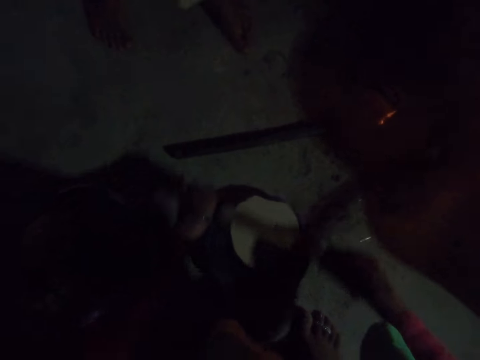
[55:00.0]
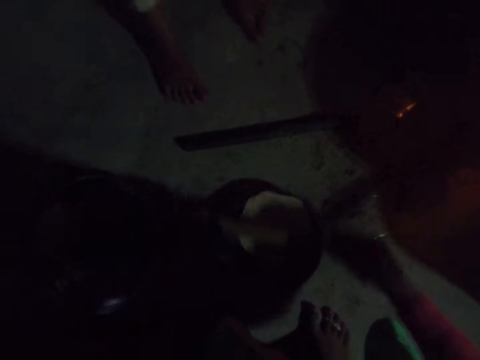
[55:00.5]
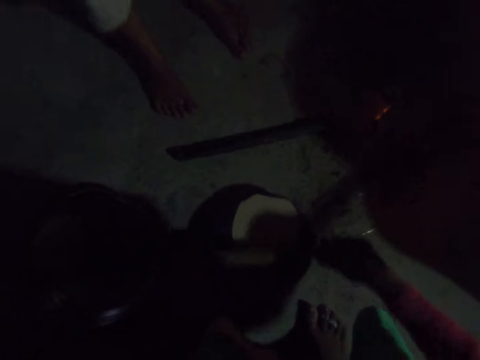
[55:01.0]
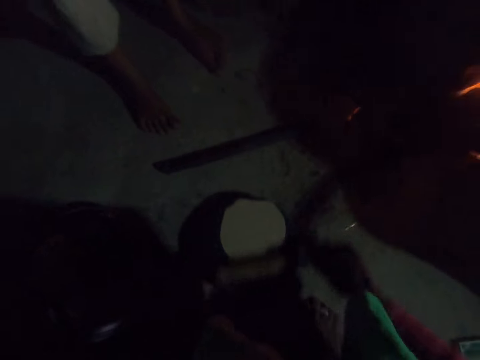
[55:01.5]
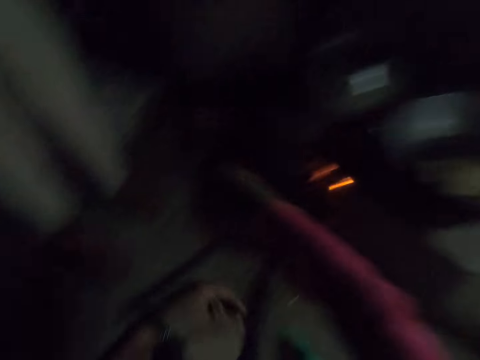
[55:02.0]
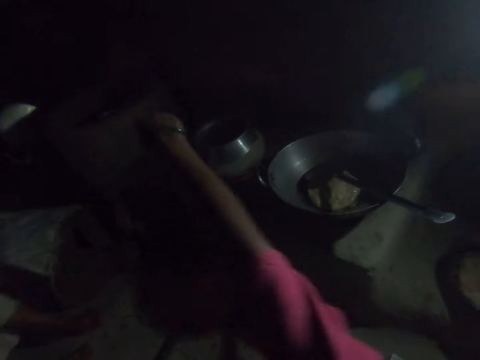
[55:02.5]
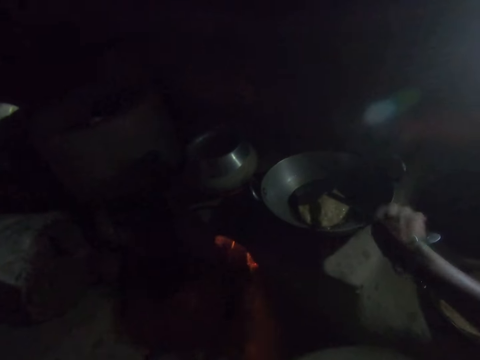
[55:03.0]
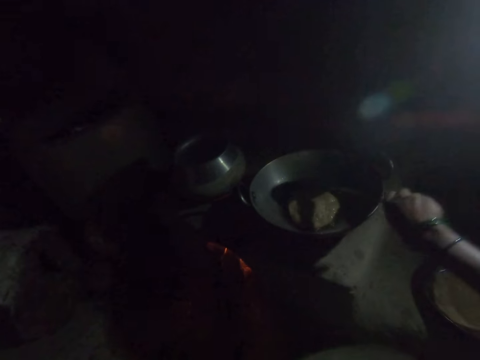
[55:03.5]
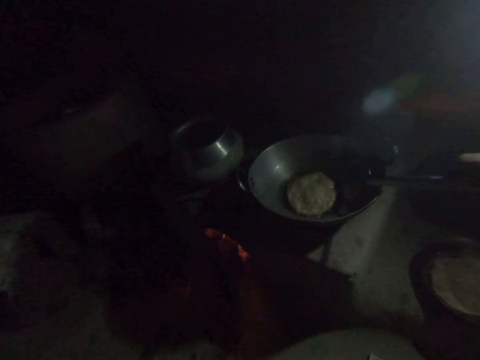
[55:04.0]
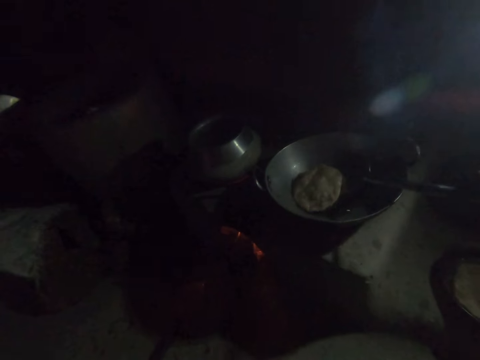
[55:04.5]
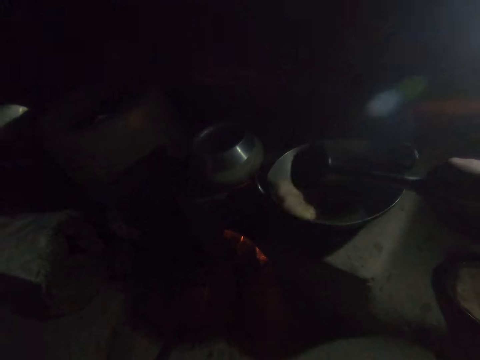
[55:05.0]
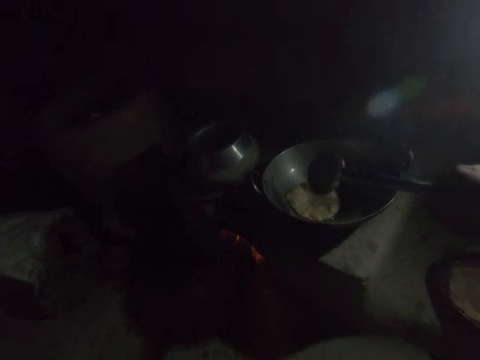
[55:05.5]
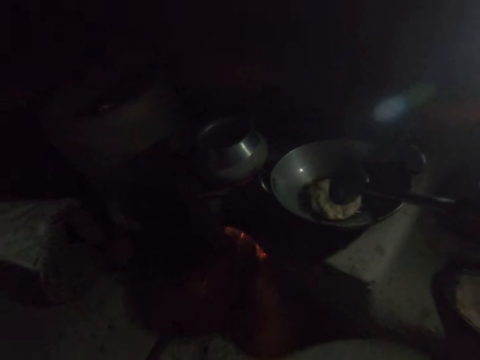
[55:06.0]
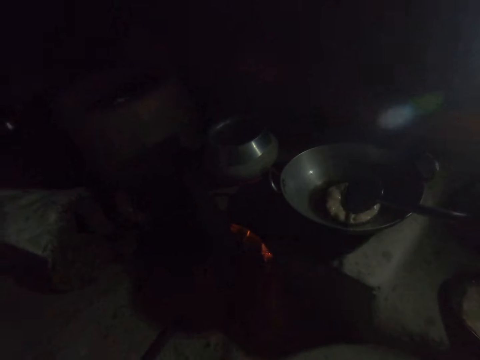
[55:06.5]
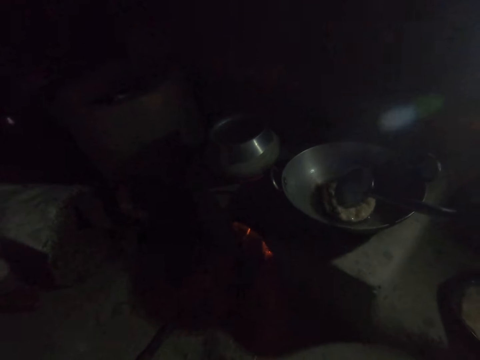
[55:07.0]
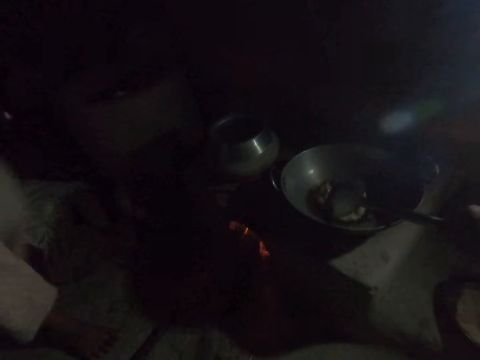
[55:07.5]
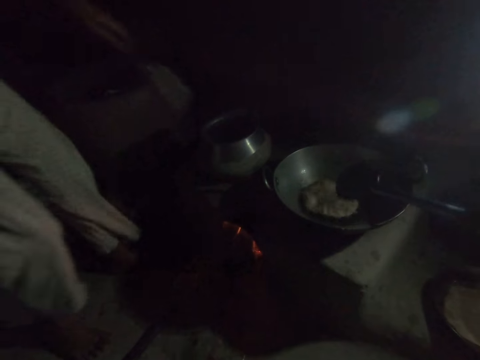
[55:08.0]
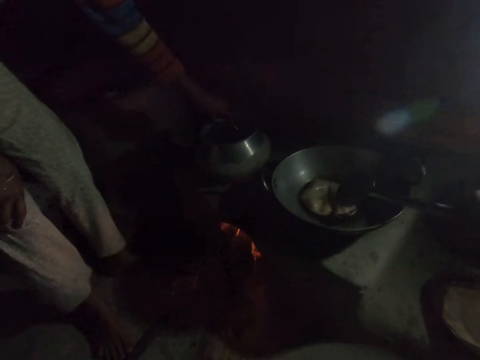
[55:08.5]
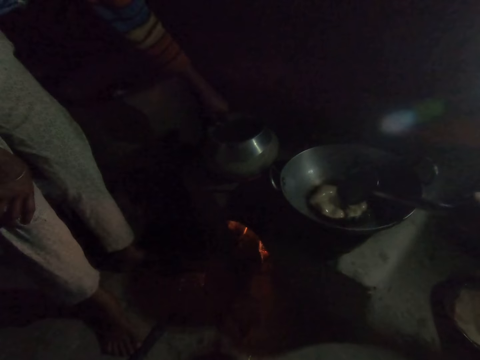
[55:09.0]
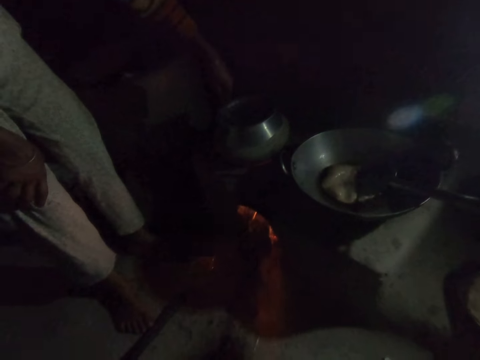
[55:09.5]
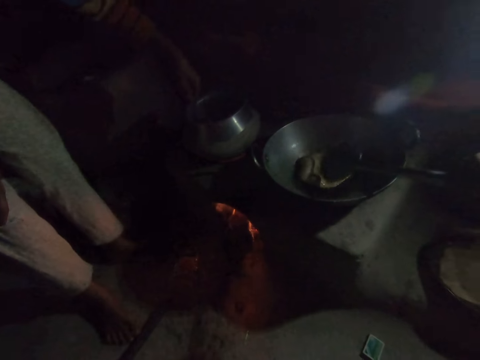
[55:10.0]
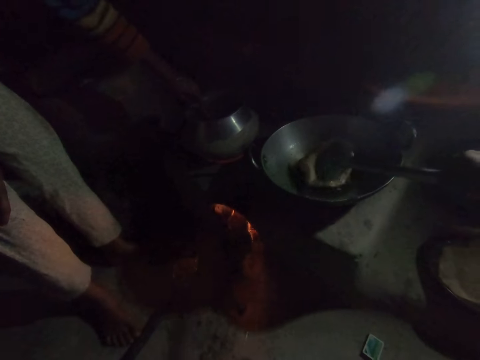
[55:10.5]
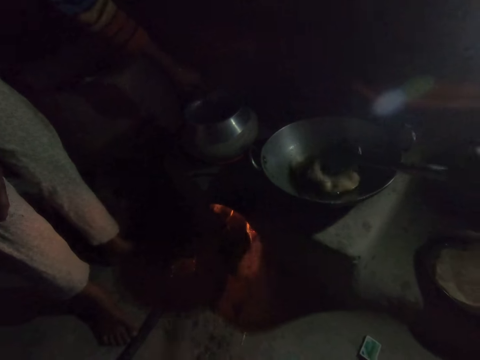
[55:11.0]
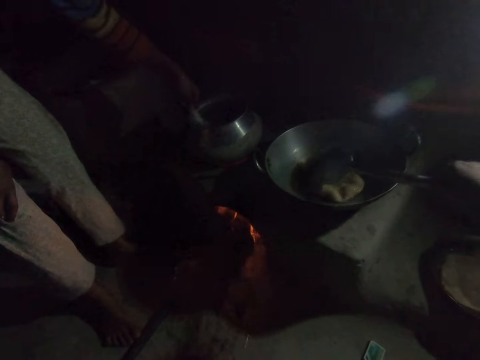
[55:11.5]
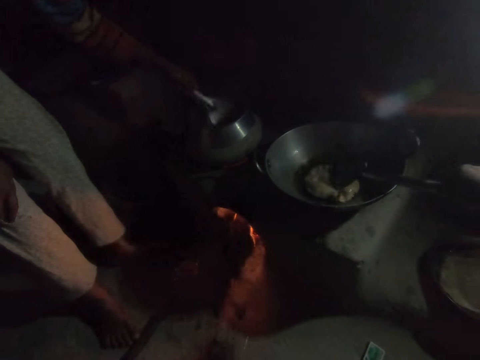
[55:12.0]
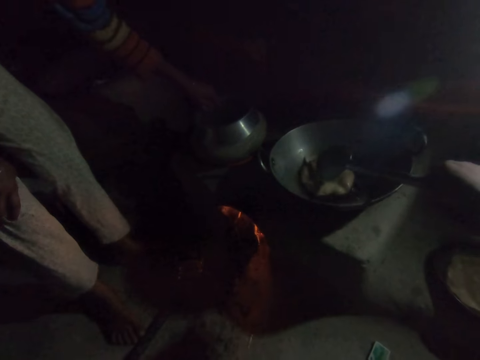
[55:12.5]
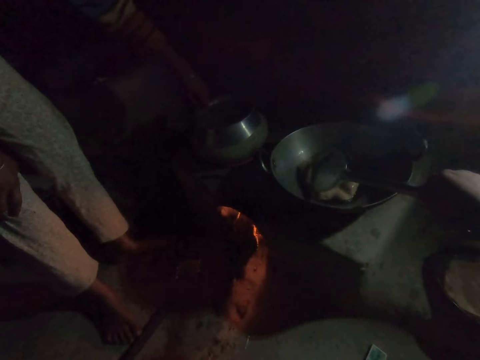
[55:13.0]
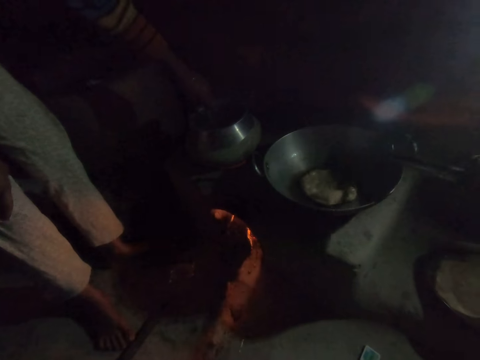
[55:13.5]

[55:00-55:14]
The camera wearer stretches her hand. She pulls her sweater. She holds a draining spoon. She turns the mandazi or deep fried pouch bread in the cooking basin with a spoon. She lifts the deep fried pouch bread from the frying pan. She moves the deep fried pouch bread through the cooking oil. She touches the mandazi with the spoon. A woman holds a spoon, dips the spoon in the pot and stirs the meal. The camera wearer pours cooking oil on the deep fried pouch bread. She moves the deep fried pouch bread side by side.

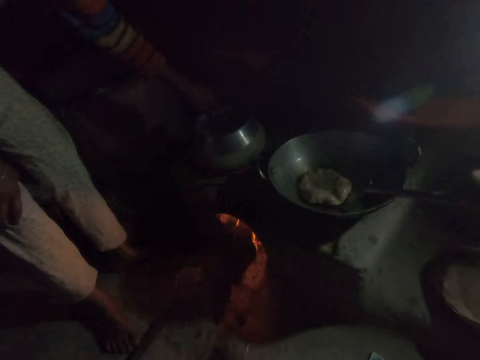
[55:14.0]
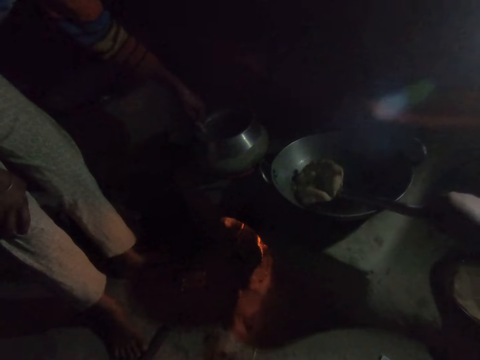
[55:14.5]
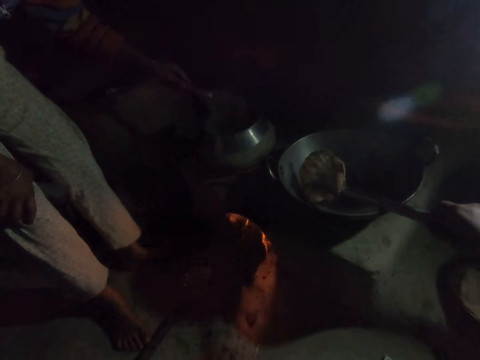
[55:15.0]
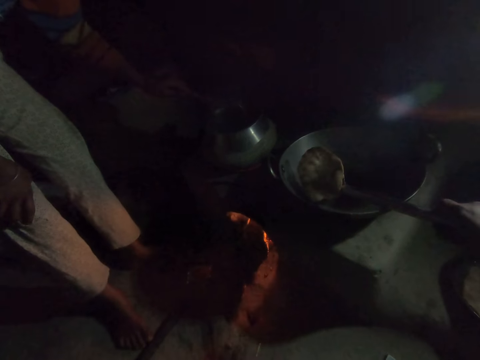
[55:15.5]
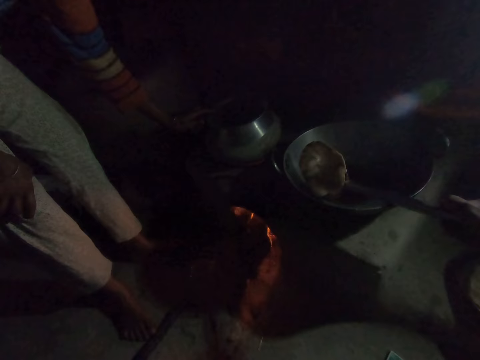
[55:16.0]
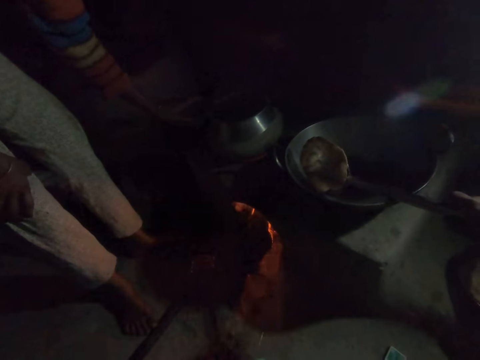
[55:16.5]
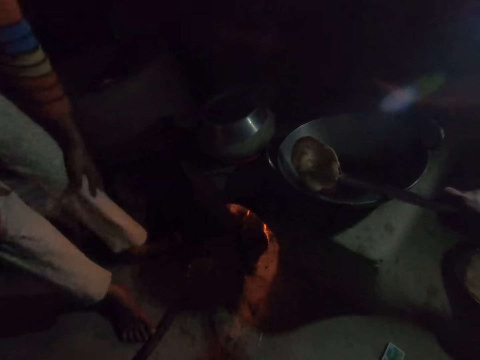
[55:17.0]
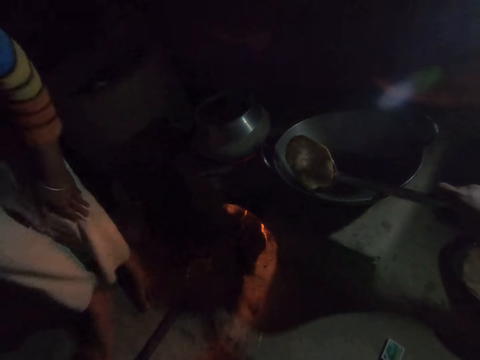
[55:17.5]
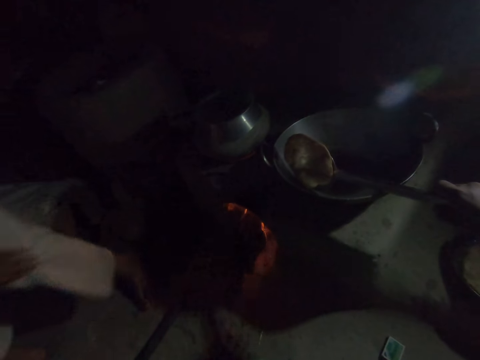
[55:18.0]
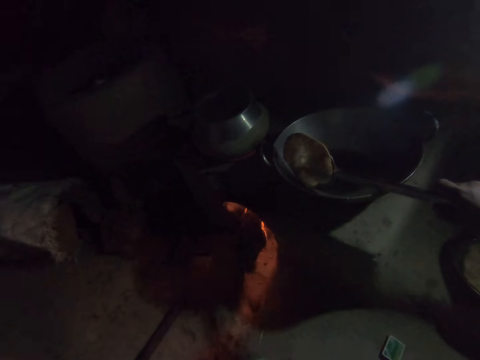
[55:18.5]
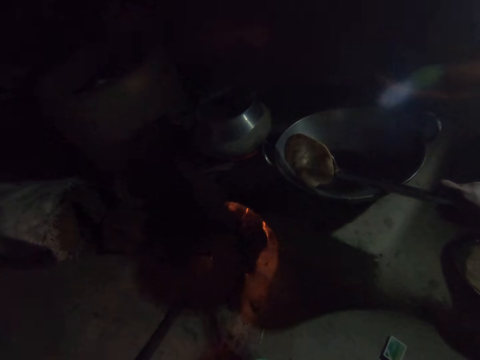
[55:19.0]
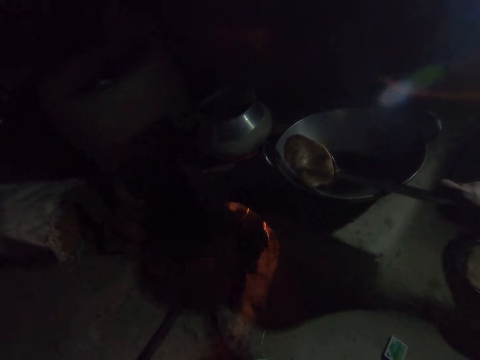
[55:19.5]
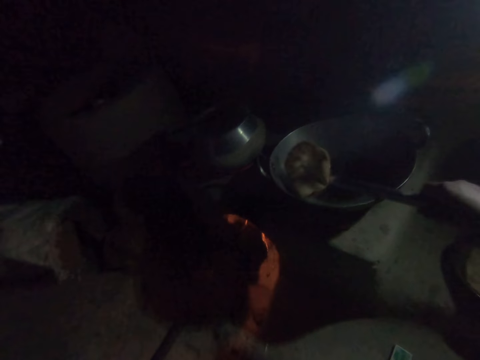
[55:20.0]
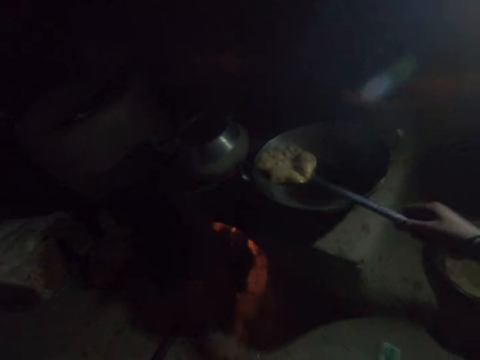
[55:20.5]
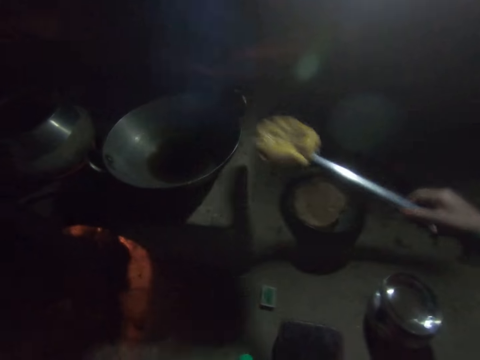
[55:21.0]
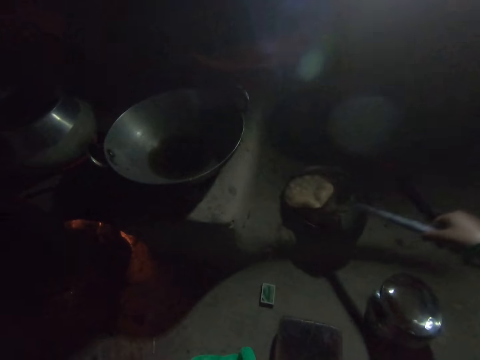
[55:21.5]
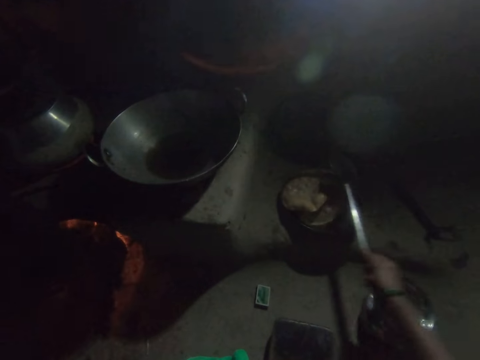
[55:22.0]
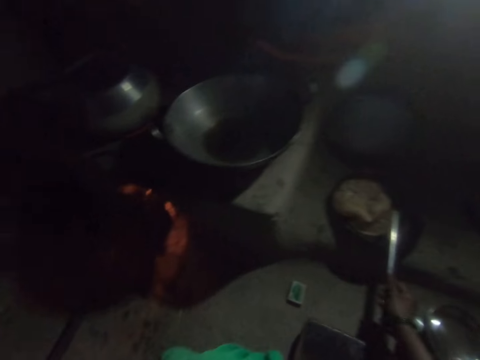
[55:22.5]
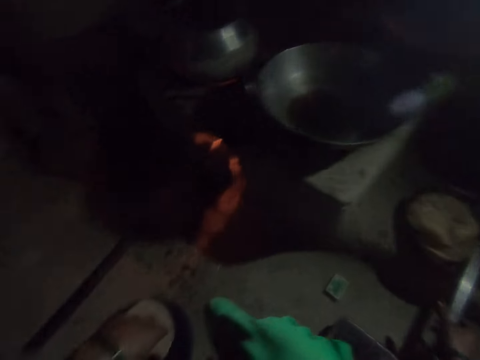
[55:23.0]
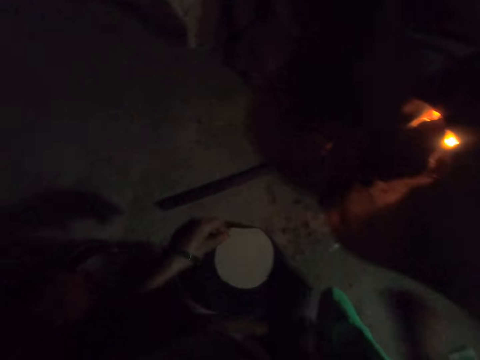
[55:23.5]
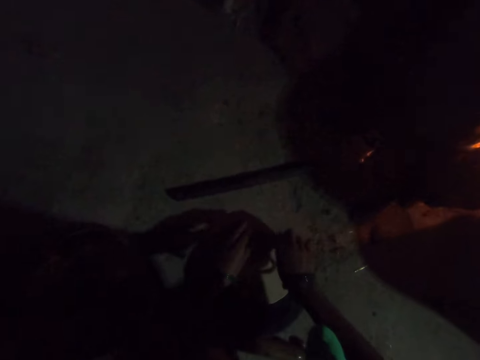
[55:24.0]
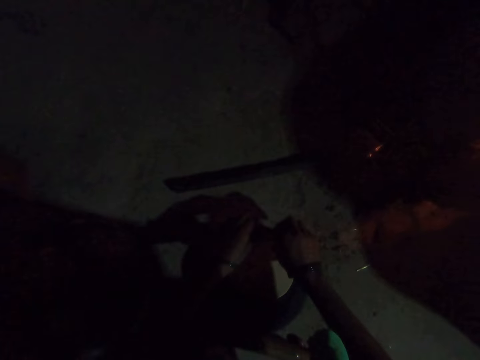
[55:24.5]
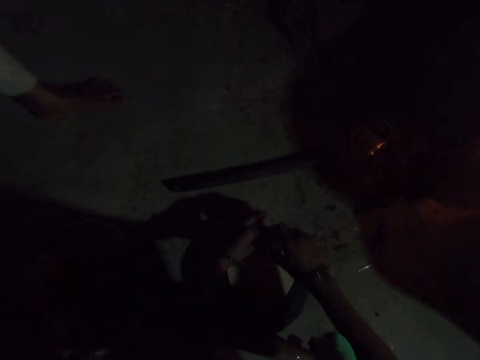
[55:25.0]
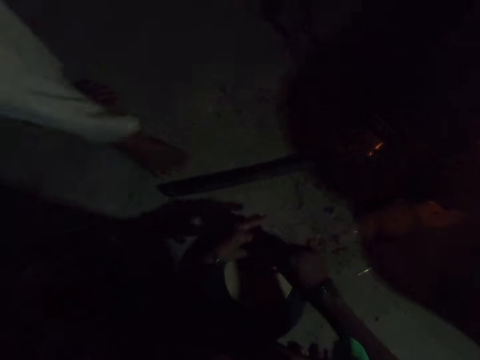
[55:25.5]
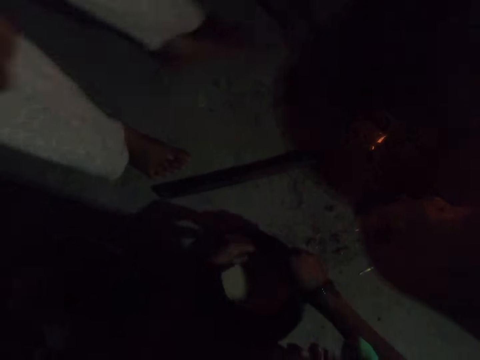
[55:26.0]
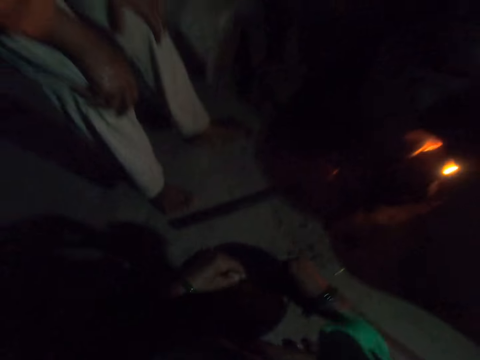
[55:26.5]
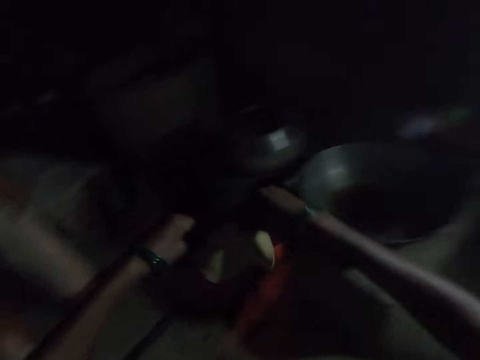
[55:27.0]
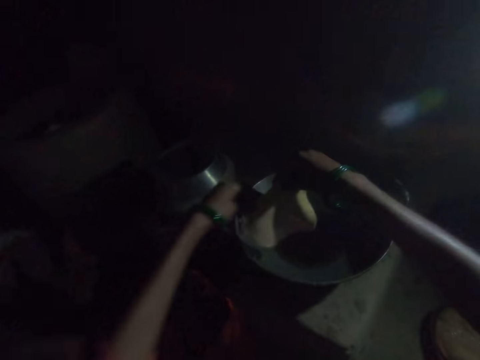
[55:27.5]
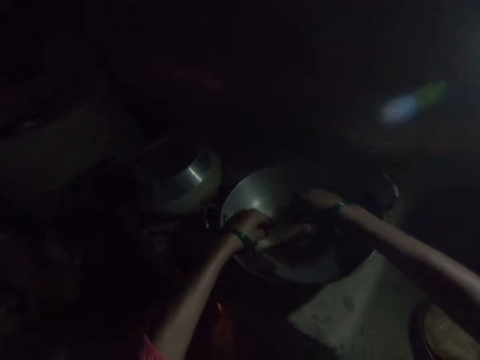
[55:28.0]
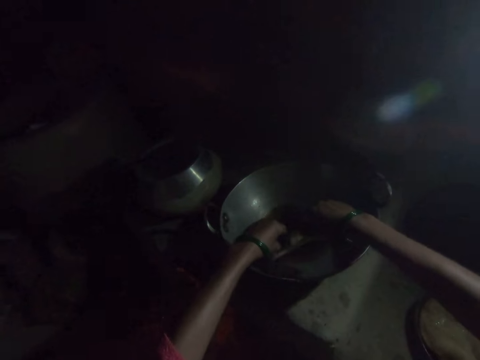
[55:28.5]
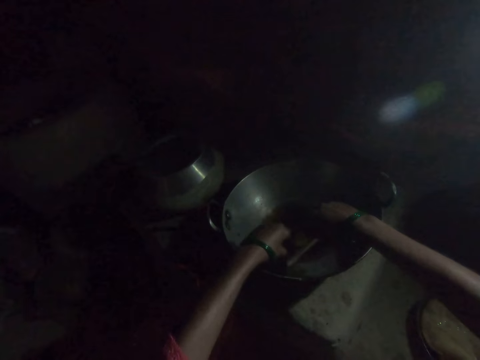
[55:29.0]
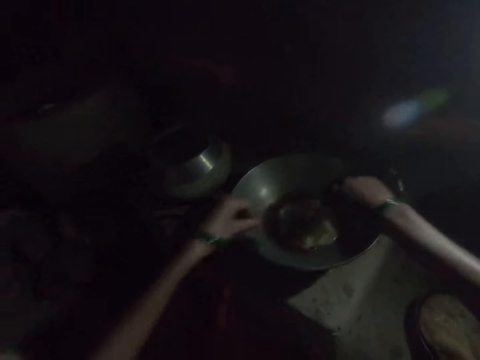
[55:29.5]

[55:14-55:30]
The camera wearer lifts the deep fried pouch bread with a draining spoon. They hold the mandazi on the wall of the cooking basin with a spoon. A woman lifts the spoon, puts the spoon across the pot and holds her knee. The camera wearer drains cooking oil from the African donut. They carry the African donut. They put the African donut on the saucepan or plate. They put the draining spoon across the saucepan. They pick up the dough. The woman walks in the kitchen. She holds her knee. The camera wearer carries the dough. They put the dough in the cooking oil.
